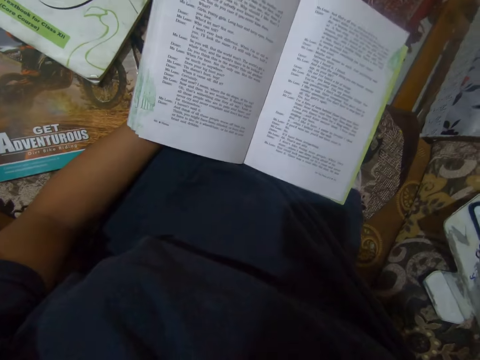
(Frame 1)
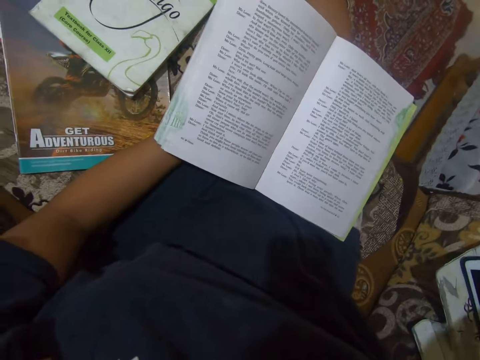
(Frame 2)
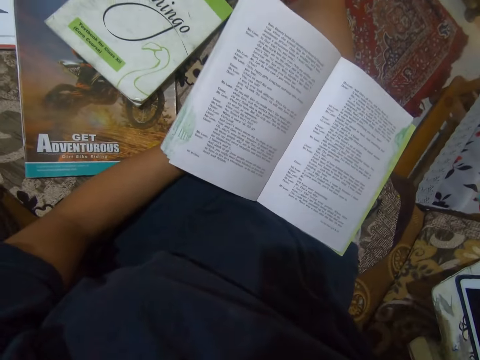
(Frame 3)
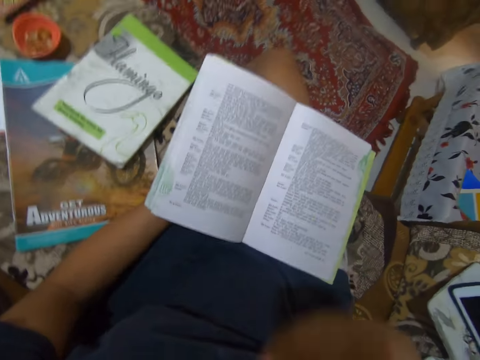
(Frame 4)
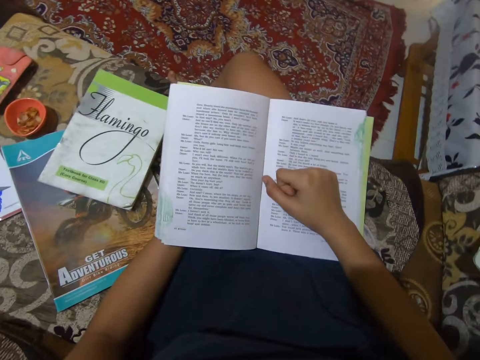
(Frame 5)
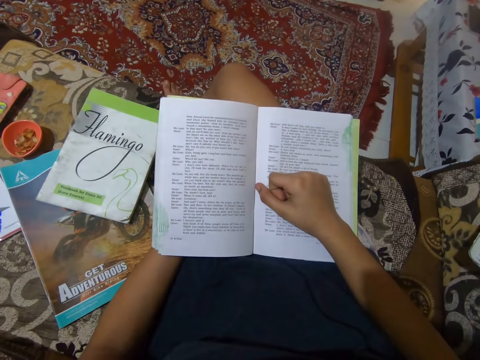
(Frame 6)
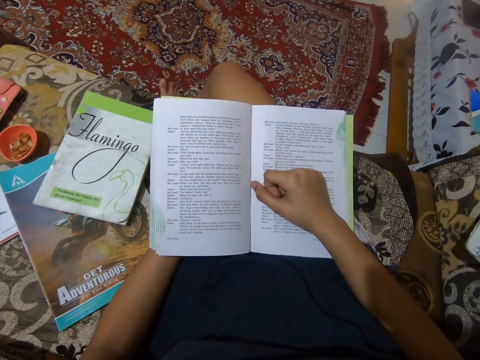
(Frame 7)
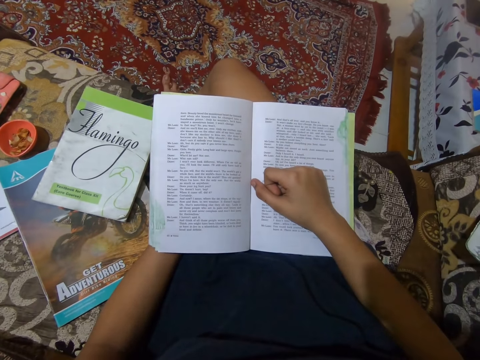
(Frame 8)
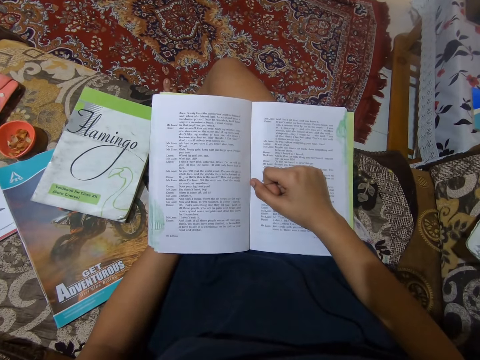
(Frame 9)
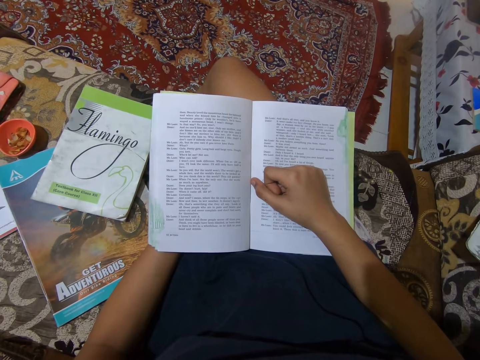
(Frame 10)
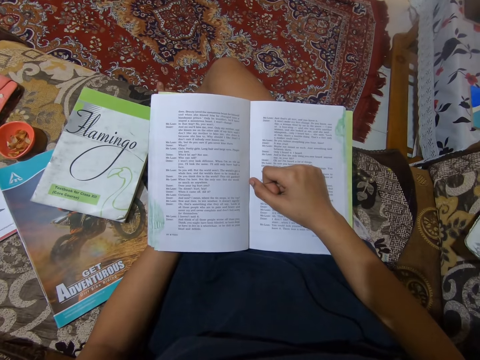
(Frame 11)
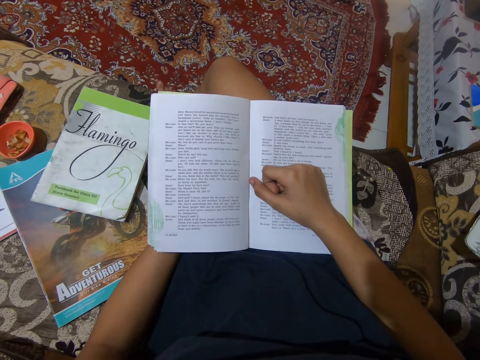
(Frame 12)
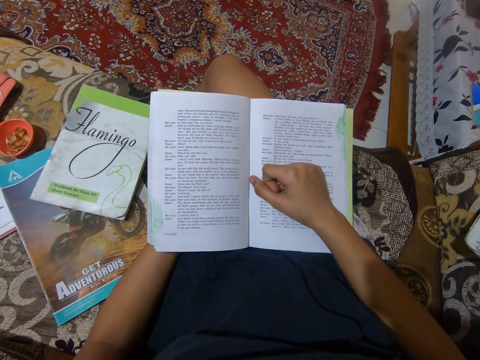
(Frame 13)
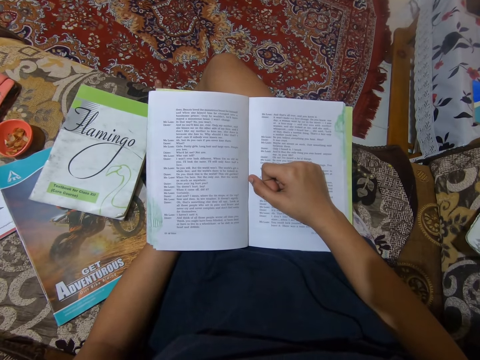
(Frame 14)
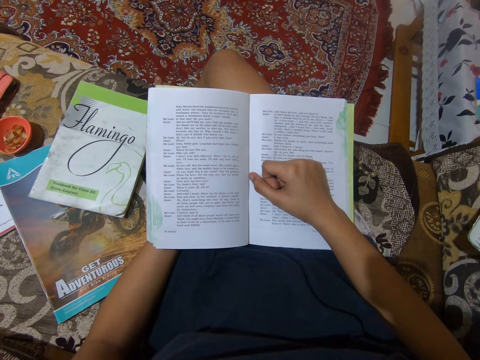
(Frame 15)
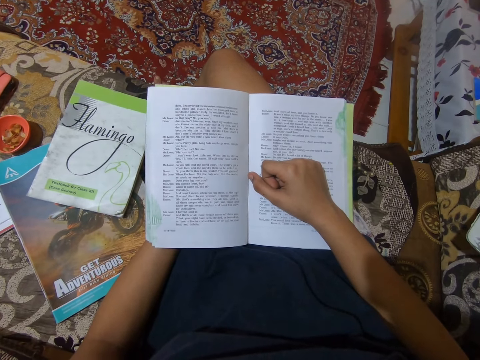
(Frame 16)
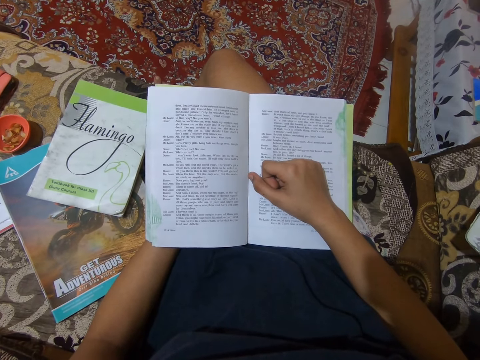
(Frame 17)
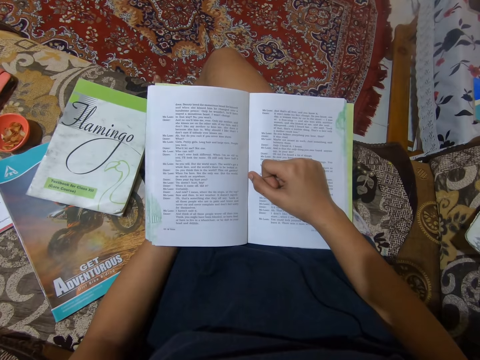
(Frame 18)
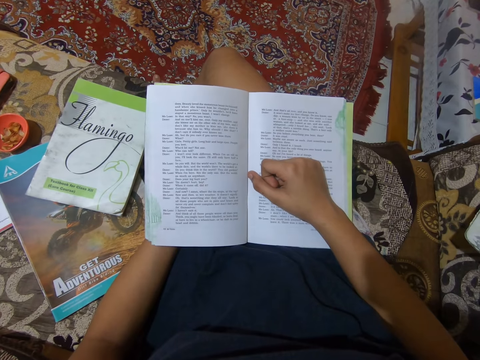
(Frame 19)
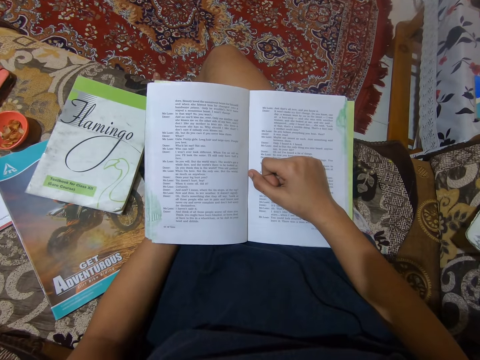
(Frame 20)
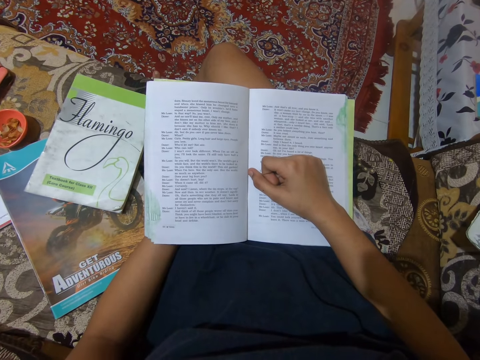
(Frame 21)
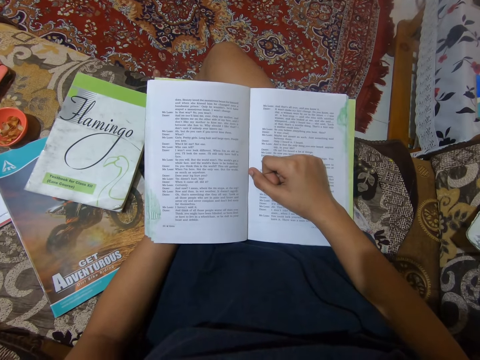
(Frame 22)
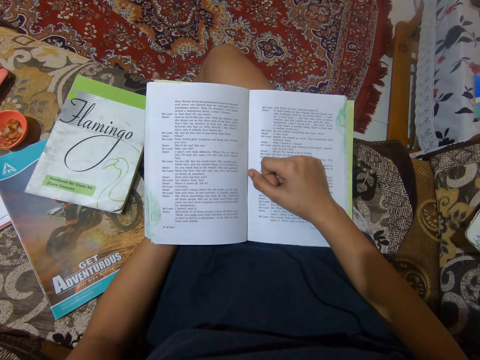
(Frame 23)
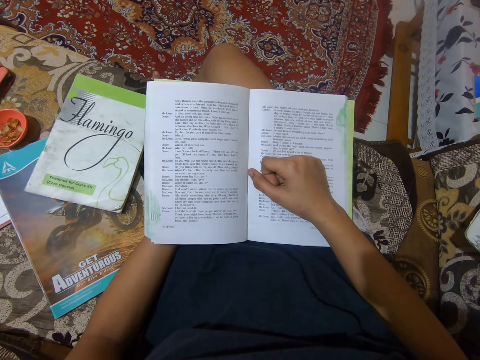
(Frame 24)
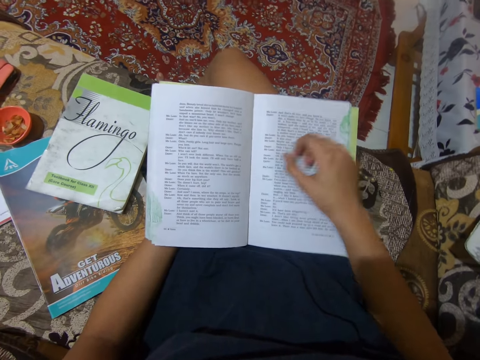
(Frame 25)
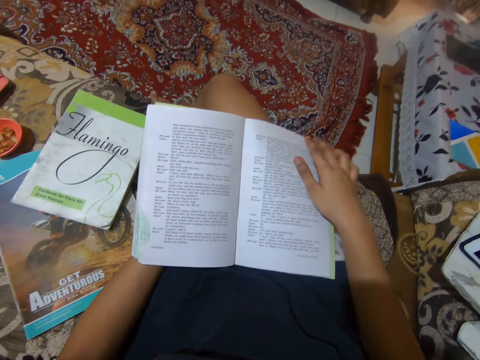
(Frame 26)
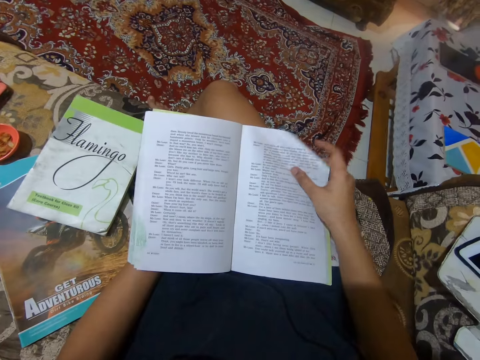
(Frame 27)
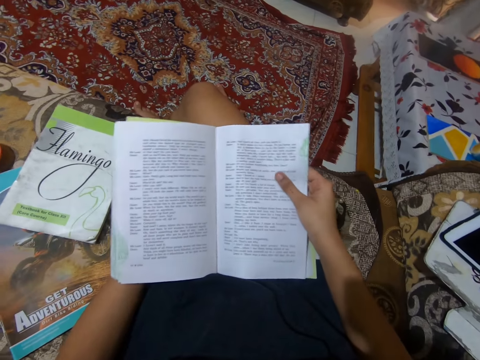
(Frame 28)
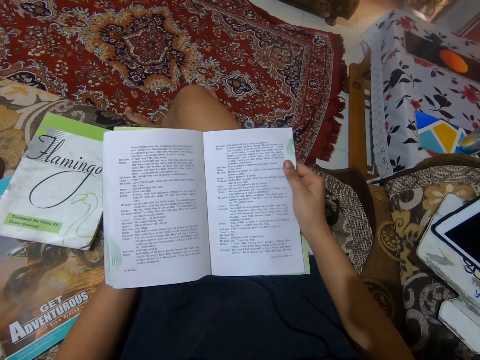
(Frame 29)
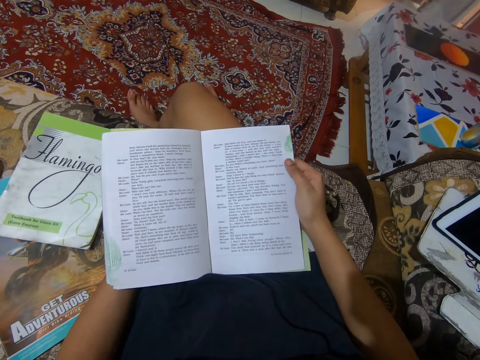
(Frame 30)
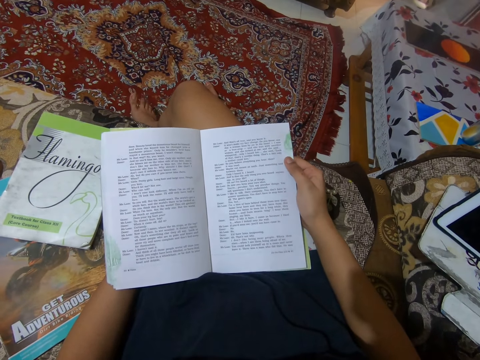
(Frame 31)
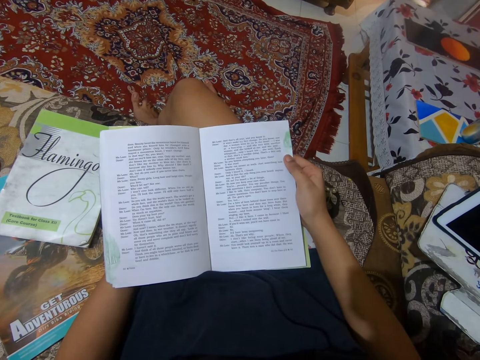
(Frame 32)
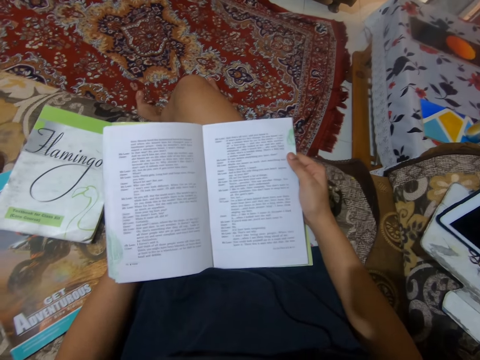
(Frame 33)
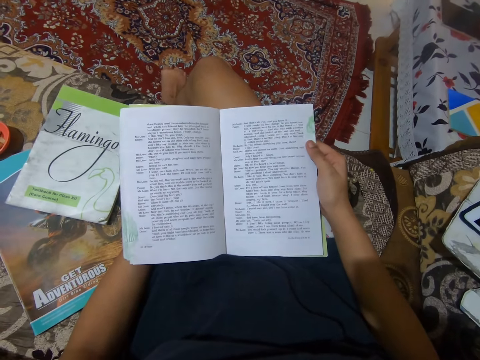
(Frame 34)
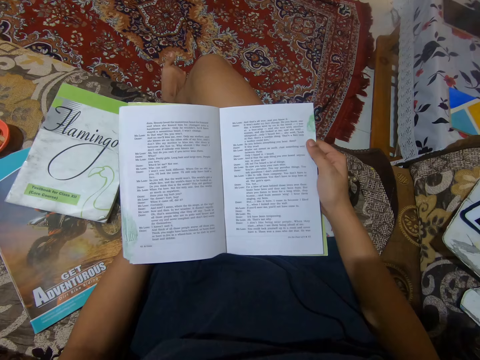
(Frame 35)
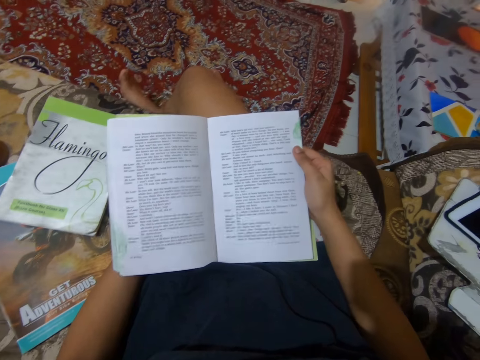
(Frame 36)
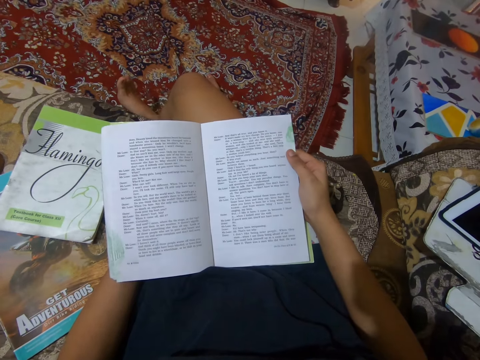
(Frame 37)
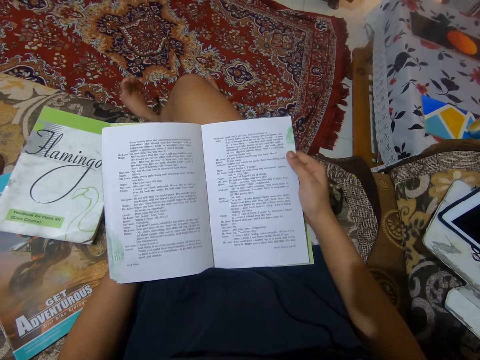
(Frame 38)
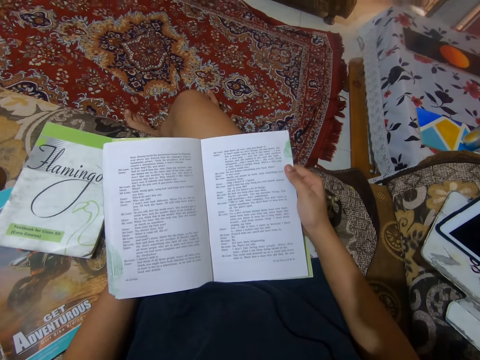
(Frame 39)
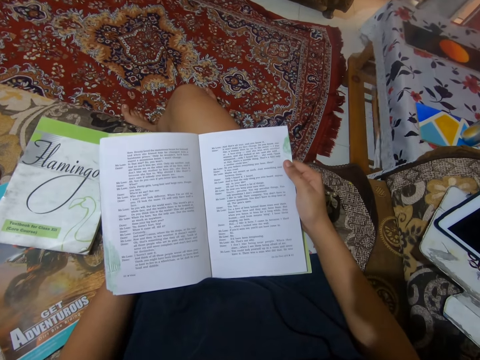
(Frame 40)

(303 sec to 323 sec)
The camera wearer drops her right hand on the book. She stares at the book. She adjusts the page on the book. She places her finger between the pages of the book. She stares at the book. She reads from the book on her laps.

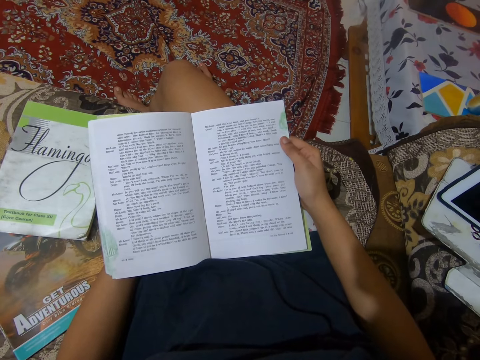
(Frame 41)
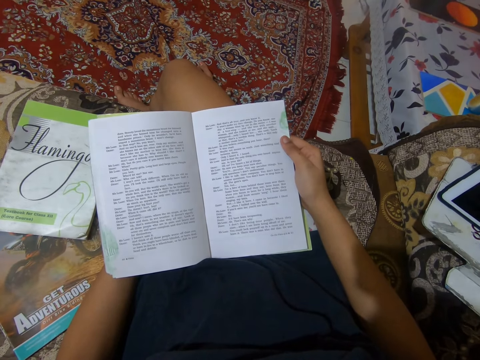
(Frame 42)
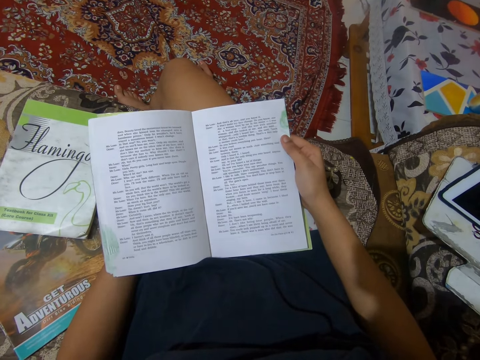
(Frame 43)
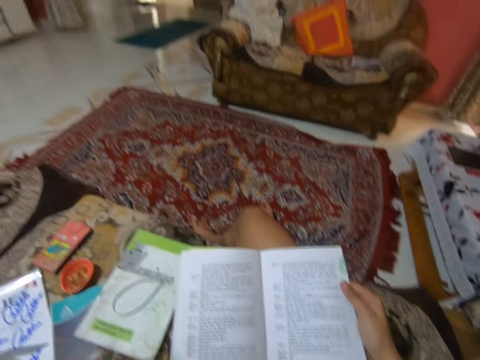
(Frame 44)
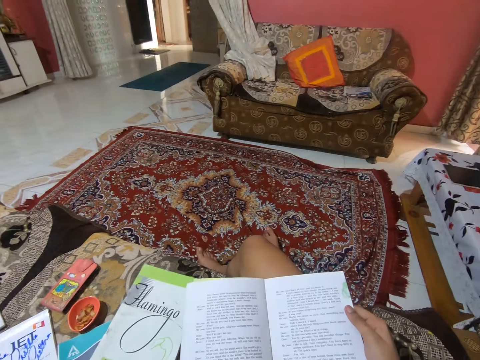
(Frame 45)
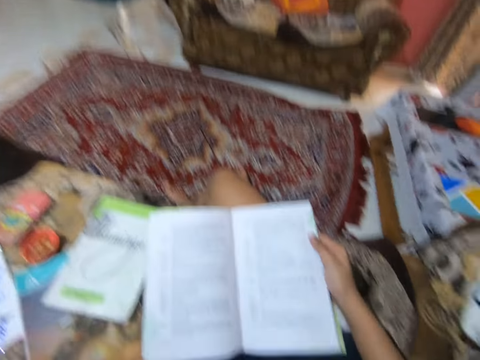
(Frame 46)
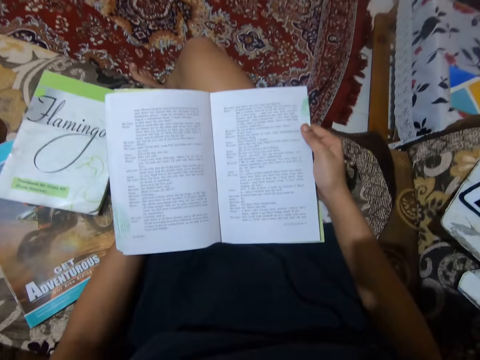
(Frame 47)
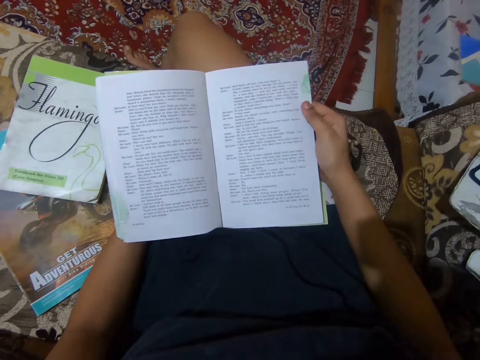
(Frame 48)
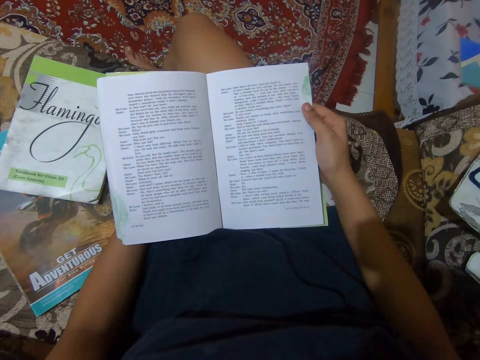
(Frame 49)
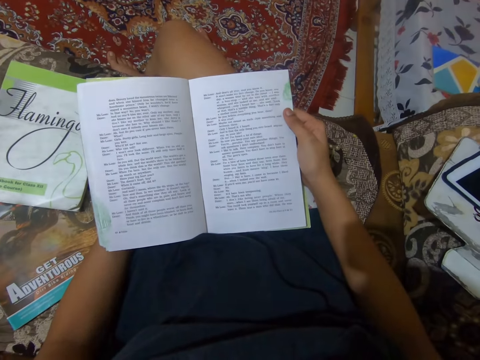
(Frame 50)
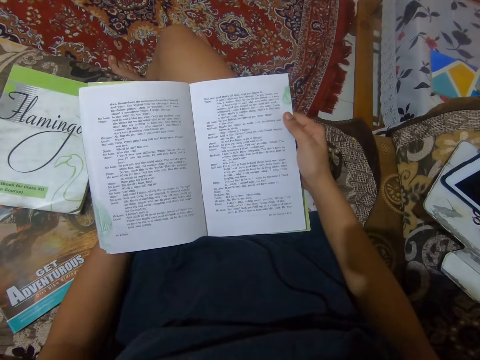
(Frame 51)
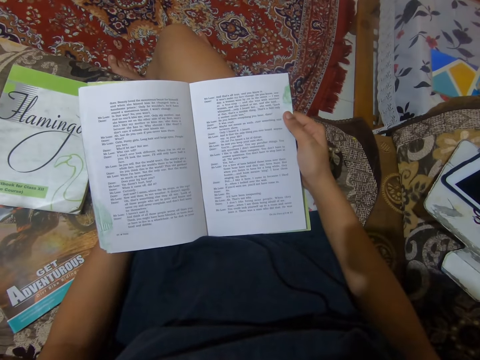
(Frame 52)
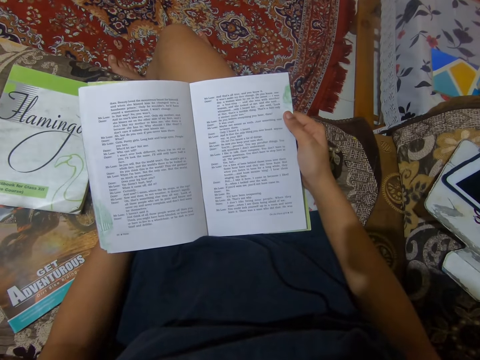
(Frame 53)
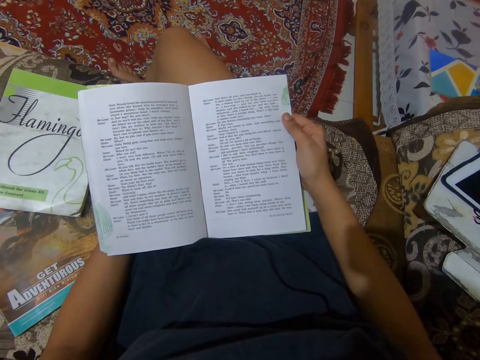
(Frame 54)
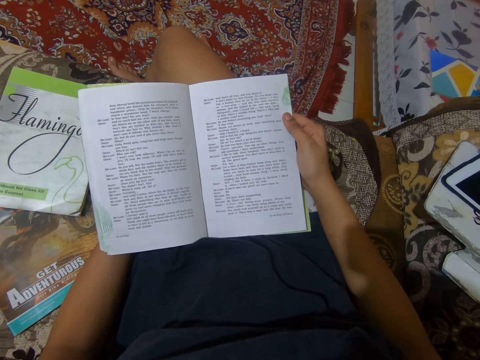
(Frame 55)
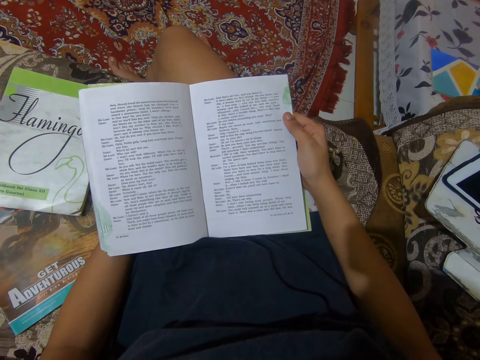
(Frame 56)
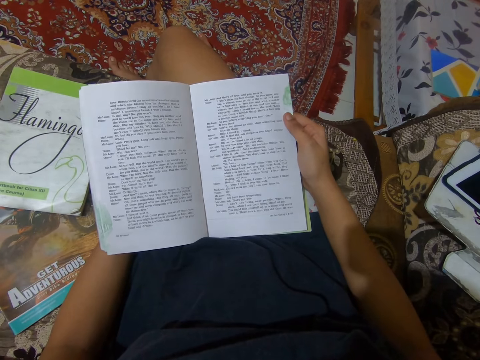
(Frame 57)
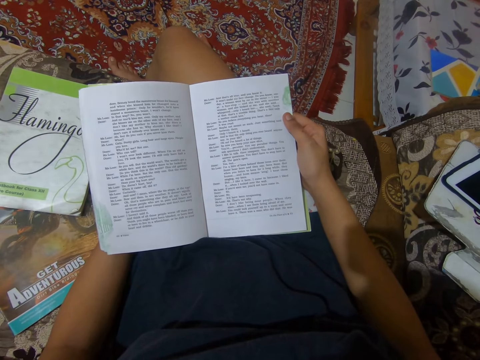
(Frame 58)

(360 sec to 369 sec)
The camera wearer looks away from the book. She looks down towards the book. She reads from the book on her lap.
